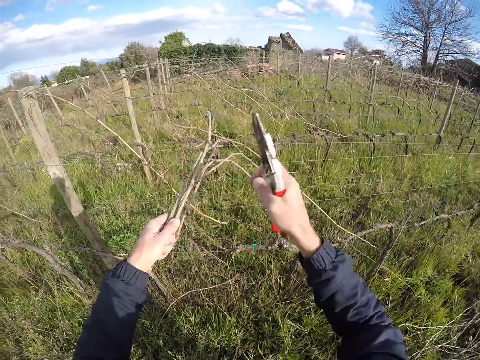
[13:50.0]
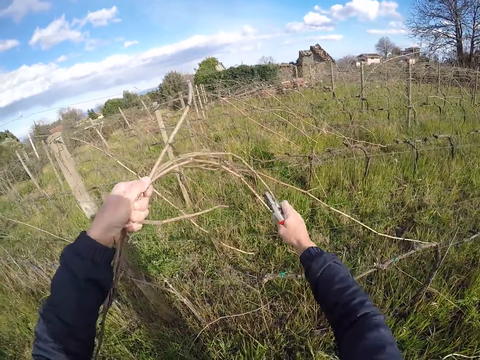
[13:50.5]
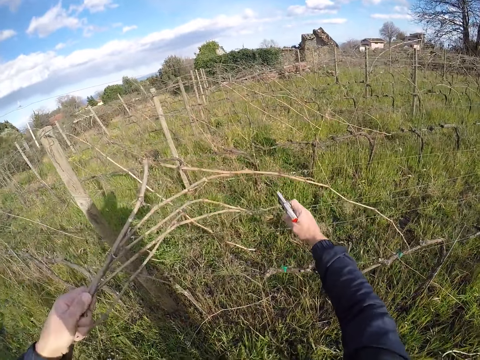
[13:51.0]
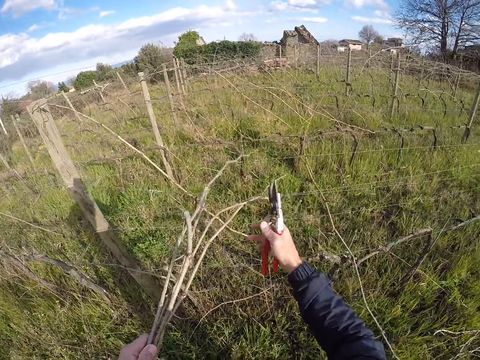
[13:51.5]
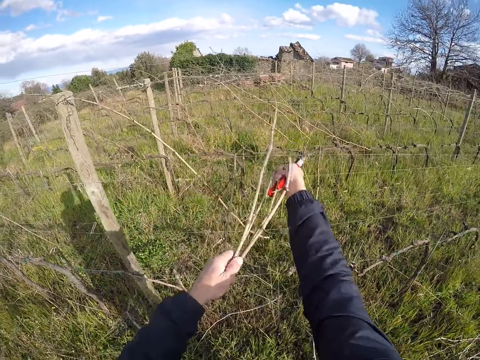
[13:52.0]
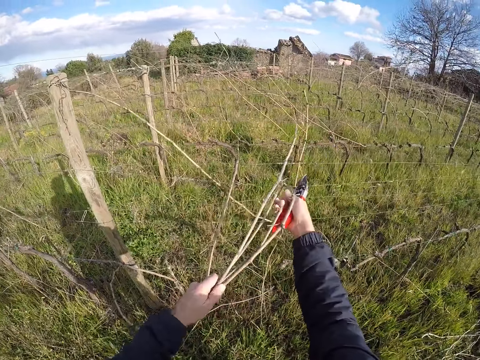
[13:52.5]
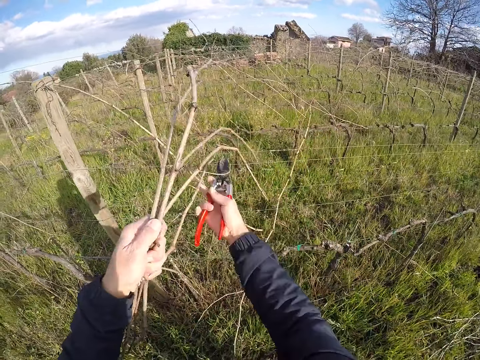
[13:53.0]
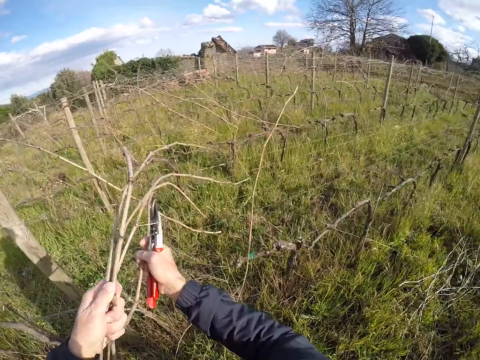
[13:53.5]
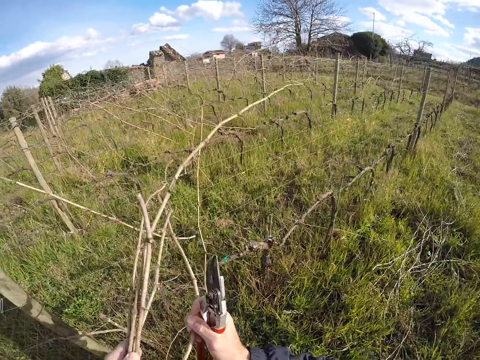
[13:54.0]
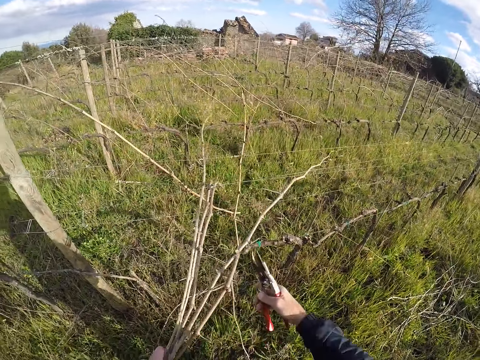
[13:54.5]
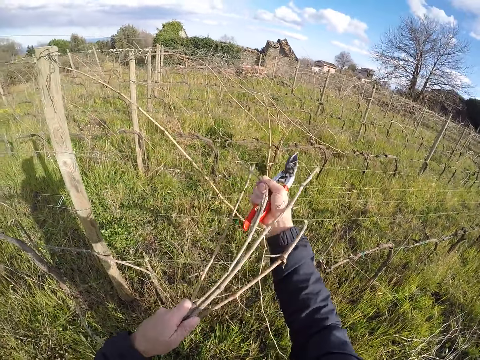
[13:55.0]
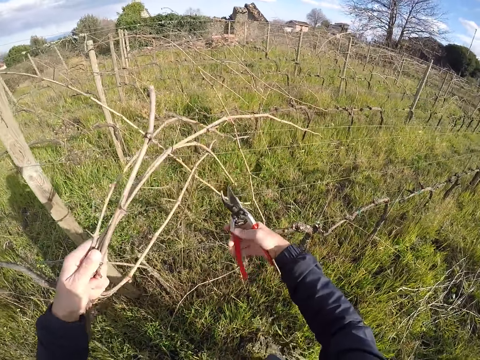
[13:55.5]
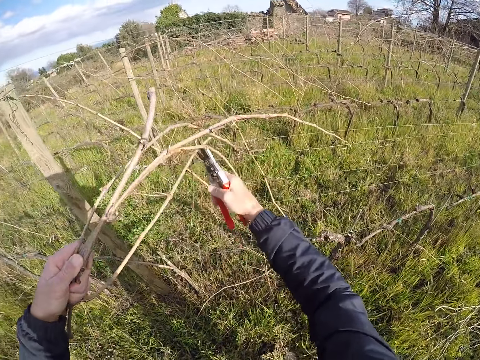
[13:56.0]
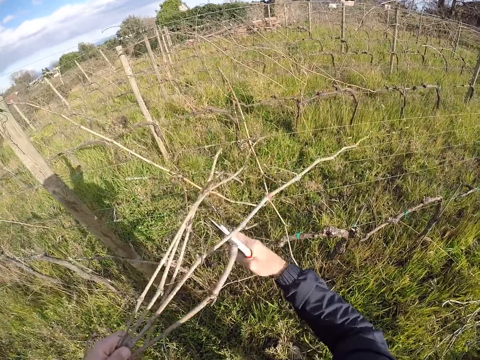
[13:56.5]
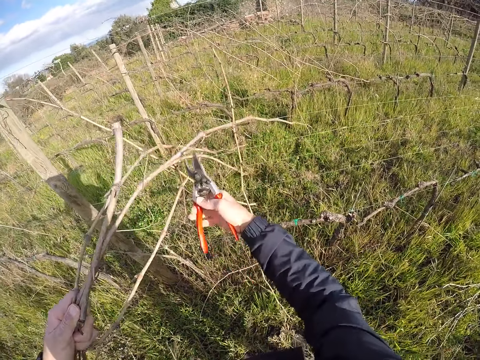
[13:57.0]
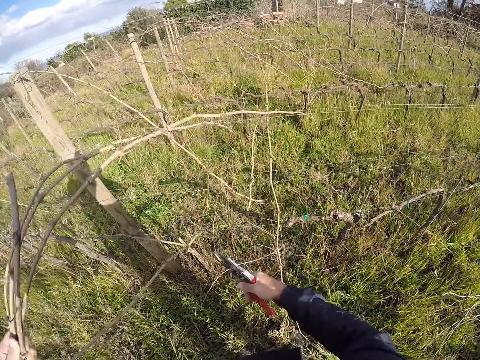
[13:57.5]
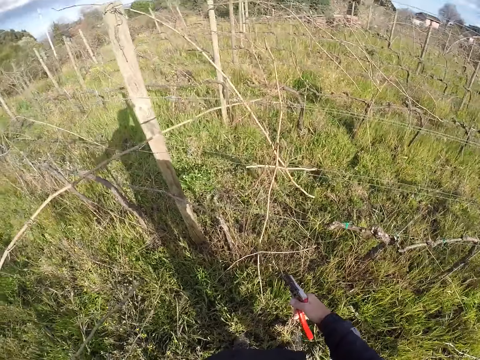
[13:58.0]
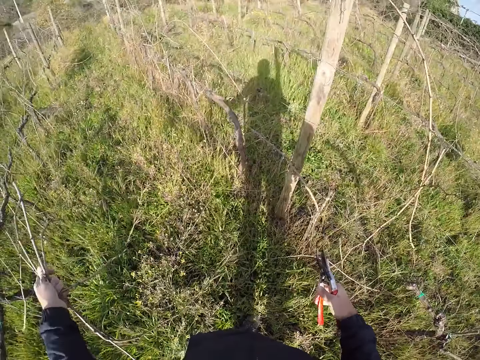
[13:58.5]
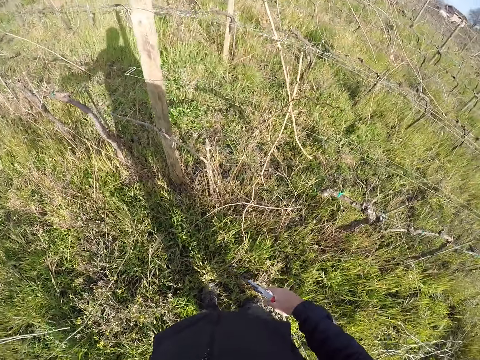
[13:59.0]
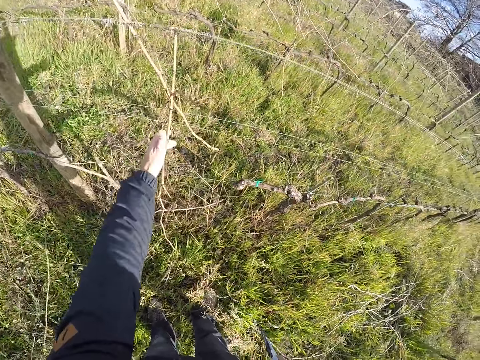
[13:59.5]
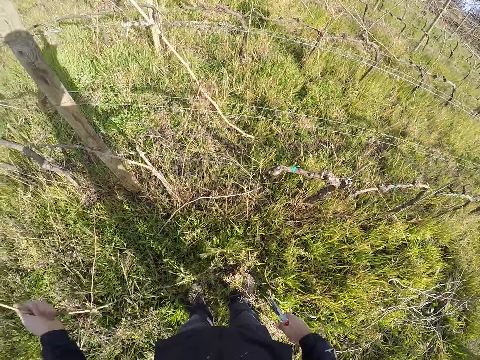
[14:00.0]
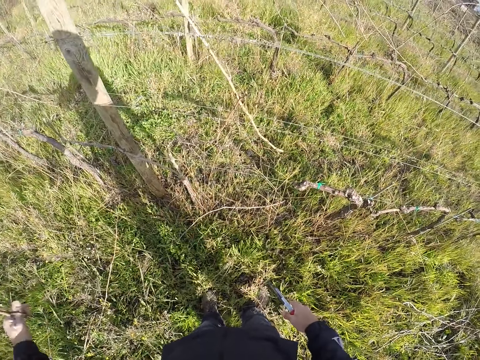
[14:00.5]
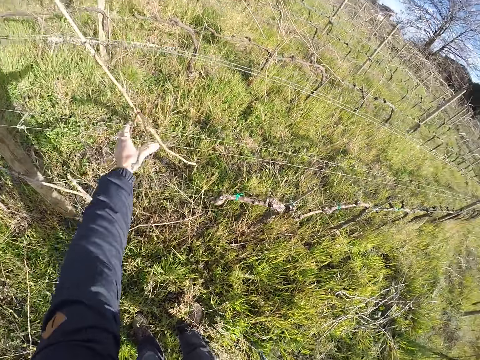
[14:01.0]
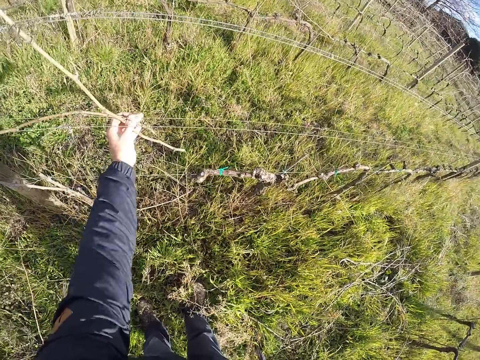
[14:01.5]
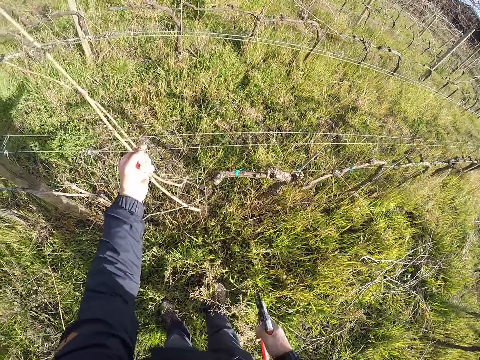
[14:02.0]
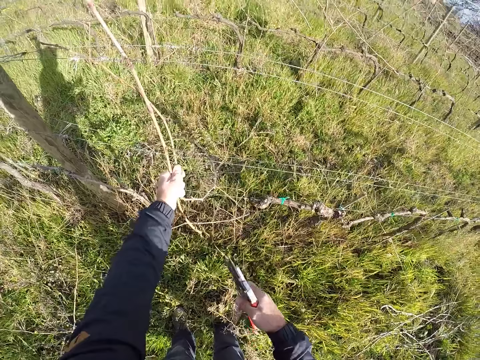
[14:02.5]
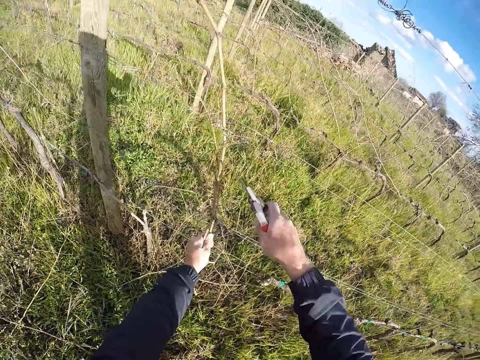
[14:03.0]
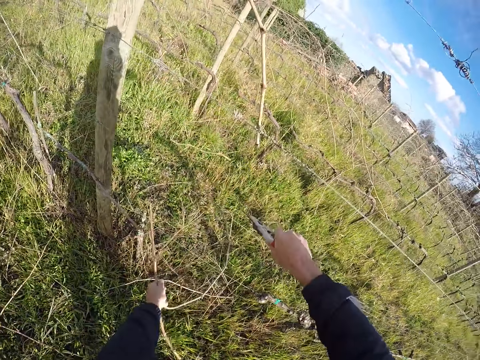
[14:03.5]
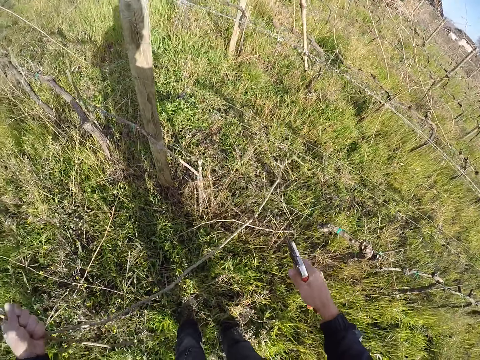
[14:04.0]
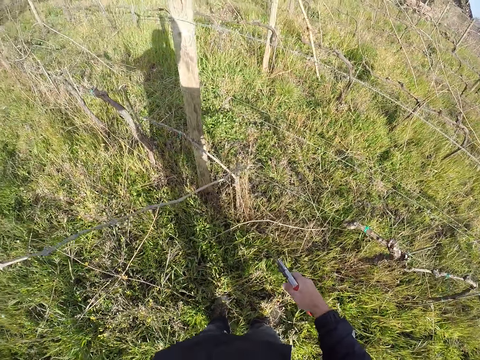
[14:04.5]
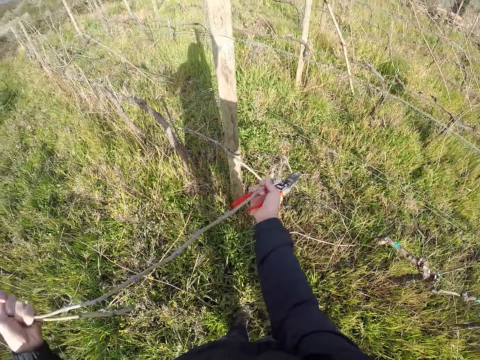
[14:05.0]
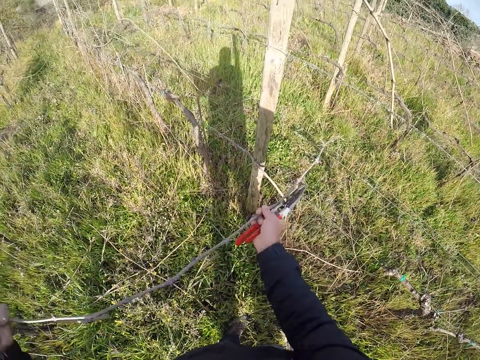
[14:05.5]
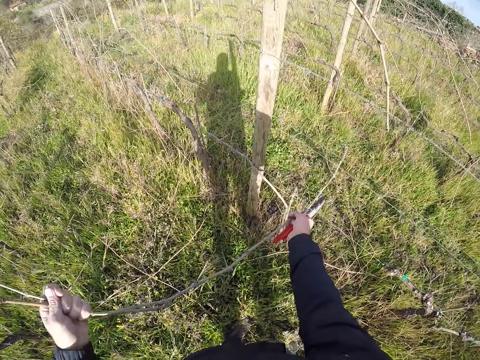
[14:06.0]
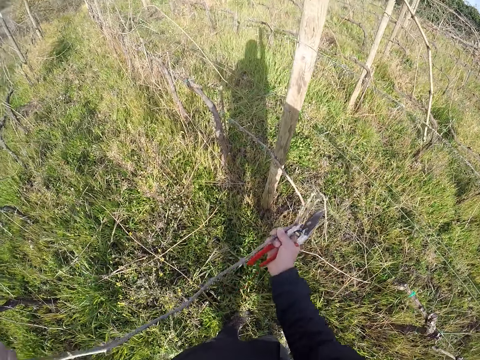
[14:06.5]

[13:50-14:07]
The camera wearer pulls a barbed wire with his right hand. He pulls the branches in his left hand from the barbed wire fence with both hands. He cuts a branch in his left hand with the pruner in his right hand. He drops the branches on the ground with his left hand. He pulls a branch from the barbed wire fence with his left hand. He drops the branch on the ground with his left hand. He grabs branches from the barbed wire fence with his left hand. He cuts a branch in his left hand with the pruner in his right hand. He pulls the branches in his left hand from the barbed wire fence with both hands.

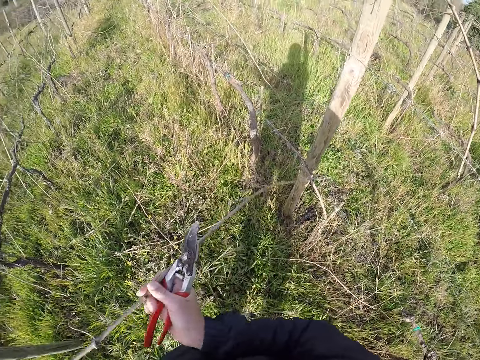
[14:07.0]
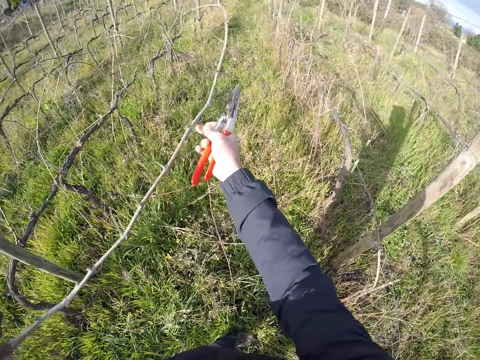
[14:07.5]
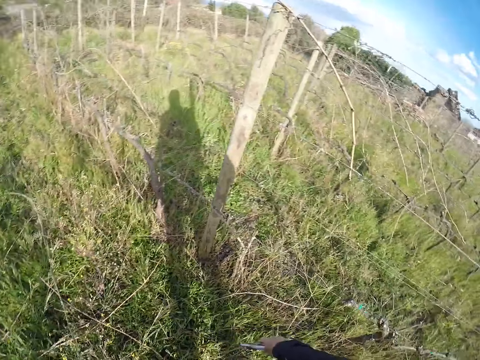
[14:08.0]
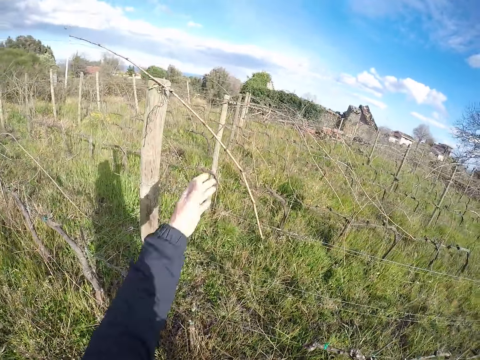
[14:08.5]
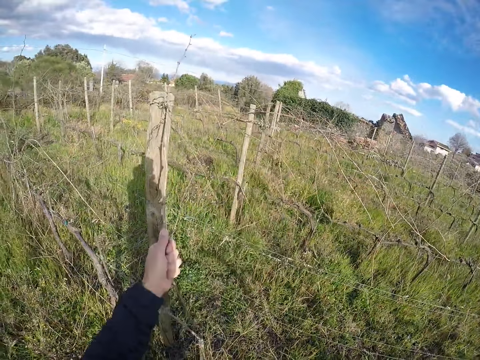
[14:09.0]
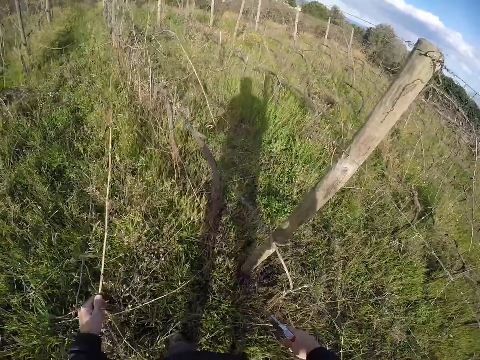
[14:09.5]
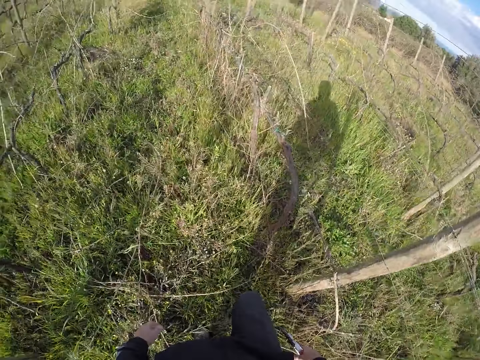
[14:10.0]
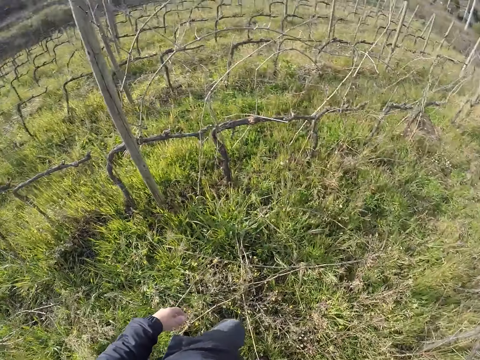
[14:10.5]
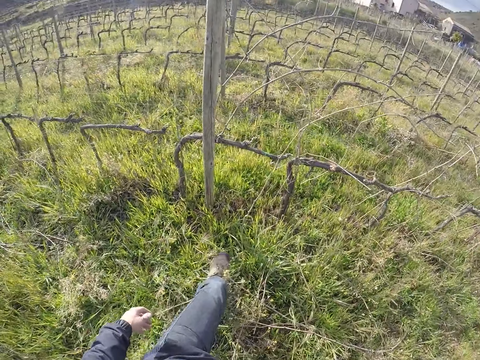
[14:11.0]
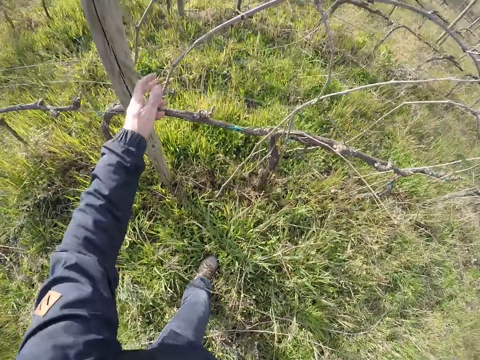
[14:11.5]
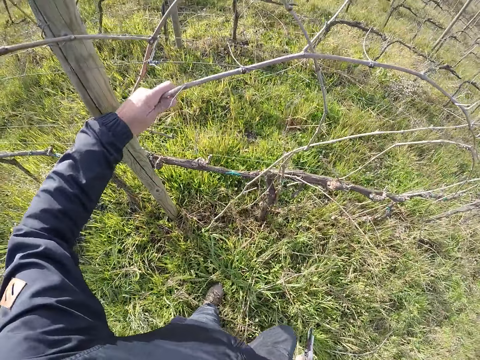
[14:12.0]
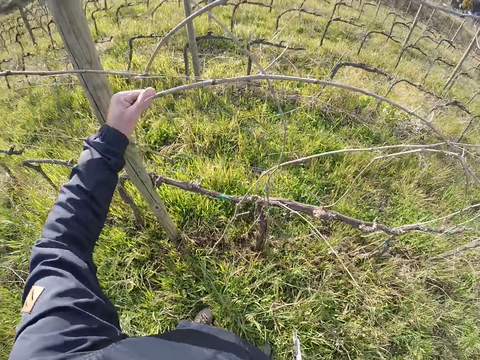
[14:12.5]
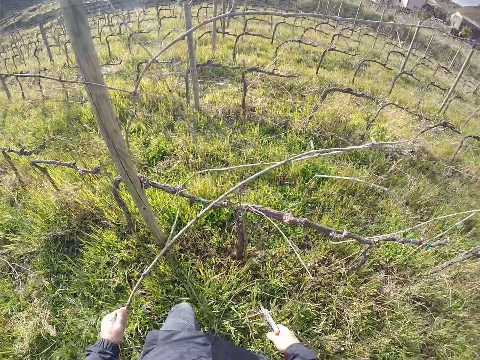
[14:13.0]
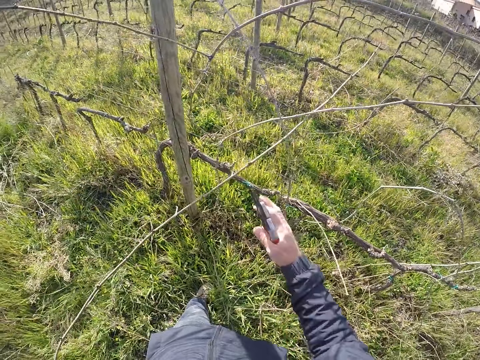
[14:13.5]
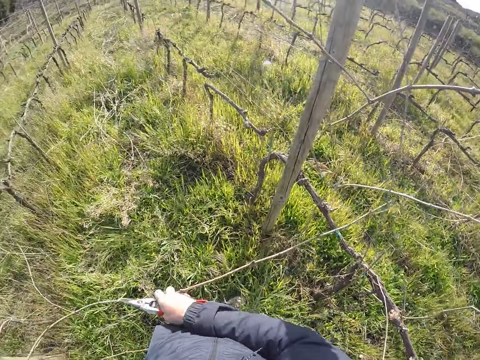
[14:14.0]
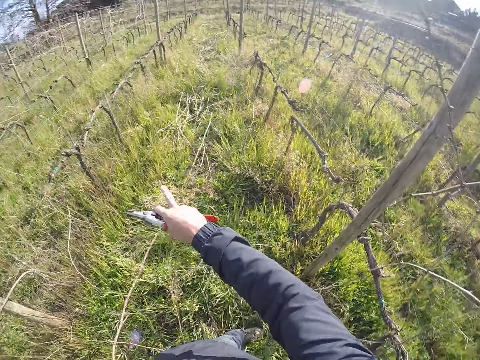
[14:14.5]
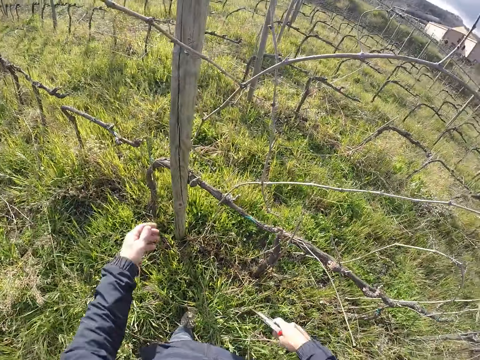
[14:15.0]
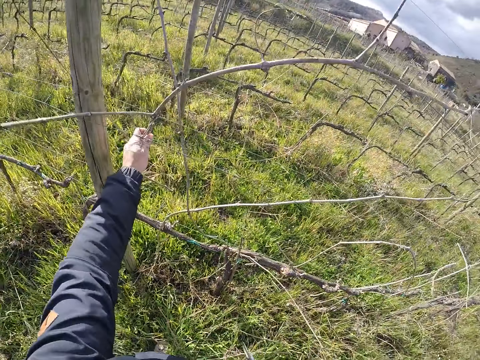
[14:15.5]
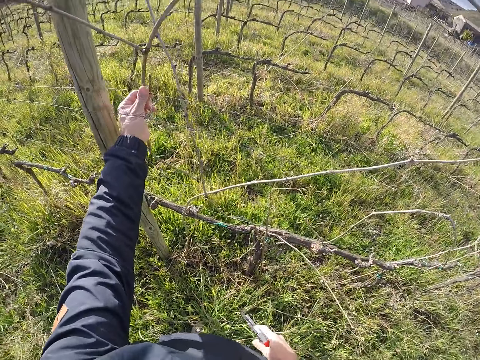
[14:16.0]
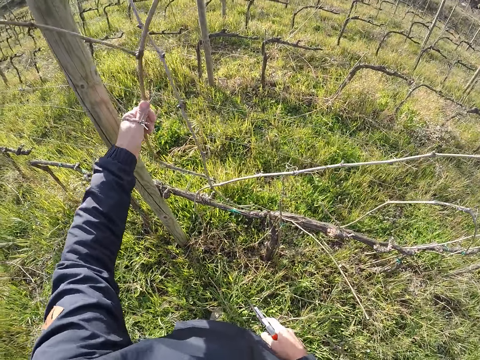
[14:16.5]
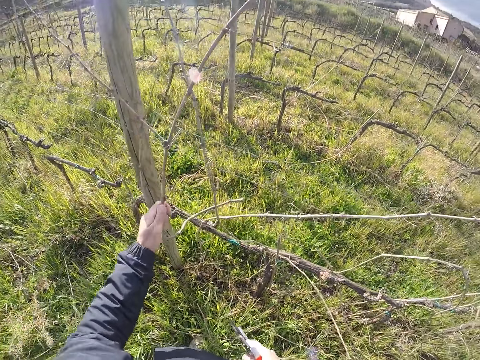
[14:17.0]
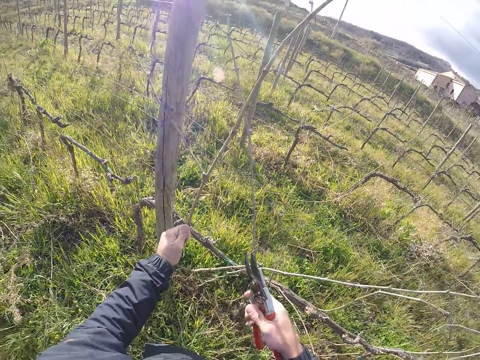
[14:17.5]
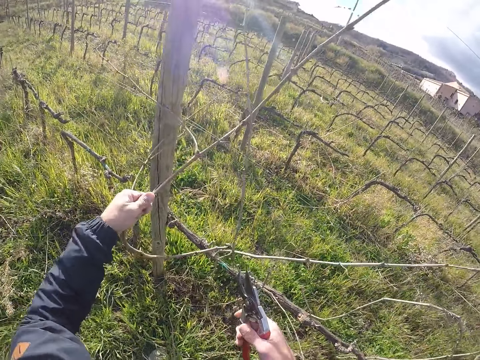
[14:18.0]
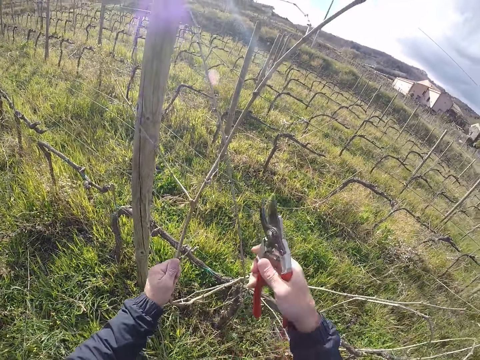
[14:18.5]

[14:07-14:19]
The camera wearer drops the branches on the ground with his left hand. He pulls a branch from the barbed wire fence with his left hand. He drops the branch on the ground with his left hand. He walks. He pulls a branch from the barbed wire fence with his left hand. He pulls the branch in his left hand from the barbed wire fence with both hands. He drops the branch on the ground with his left hand. He pulls a branch from the barbed wire fence with his left hand.
